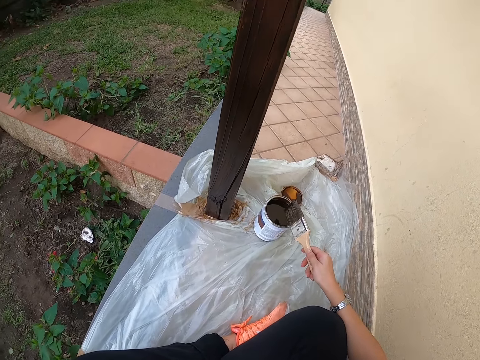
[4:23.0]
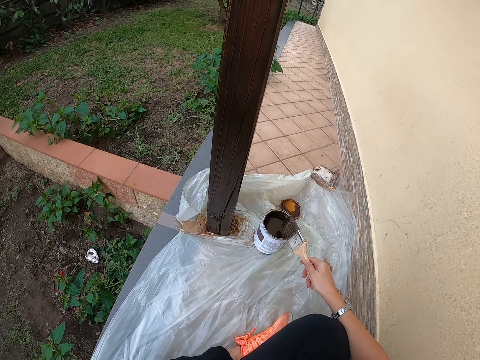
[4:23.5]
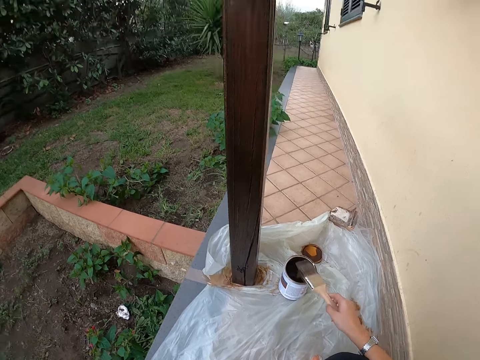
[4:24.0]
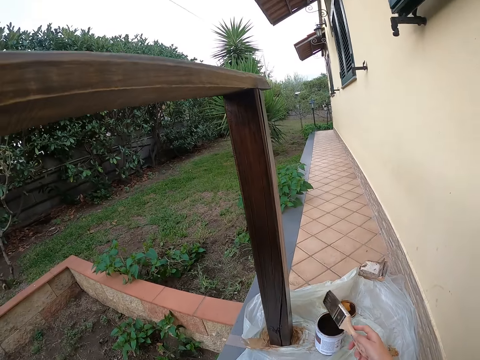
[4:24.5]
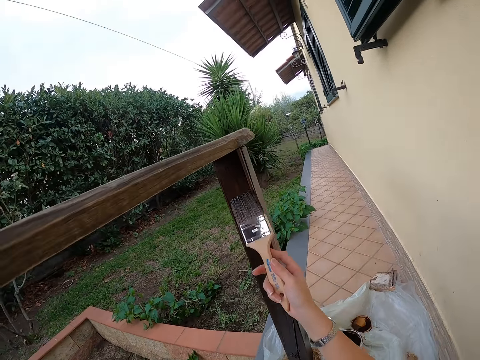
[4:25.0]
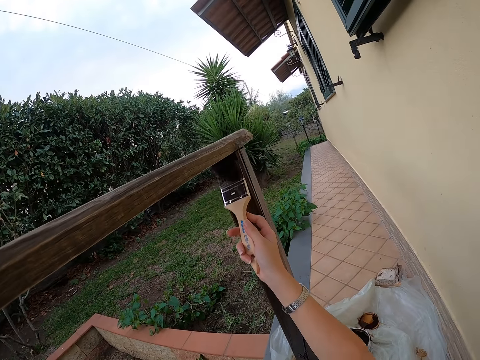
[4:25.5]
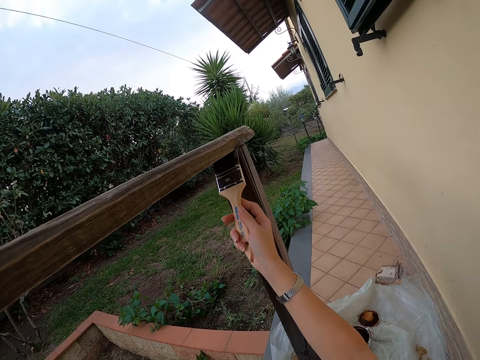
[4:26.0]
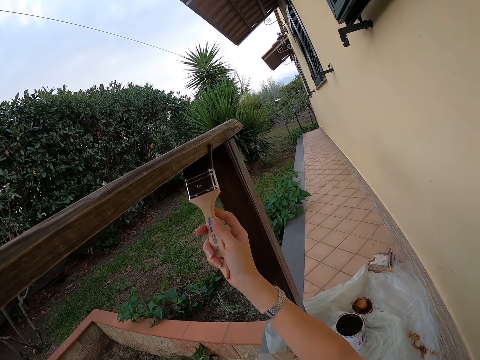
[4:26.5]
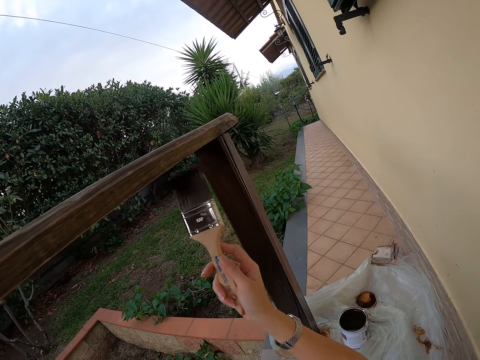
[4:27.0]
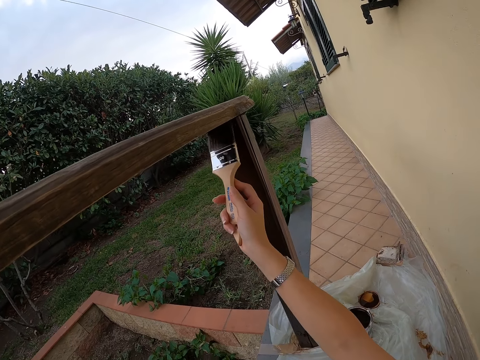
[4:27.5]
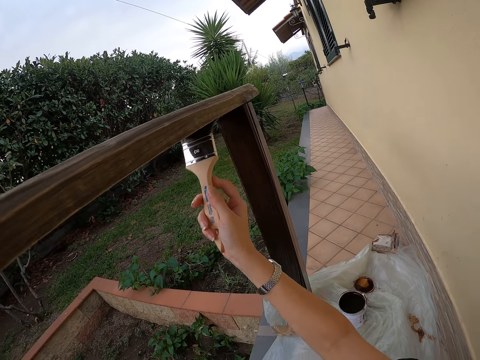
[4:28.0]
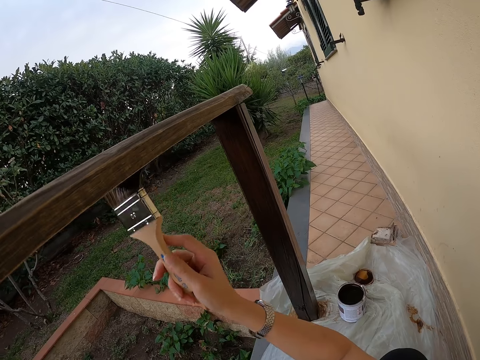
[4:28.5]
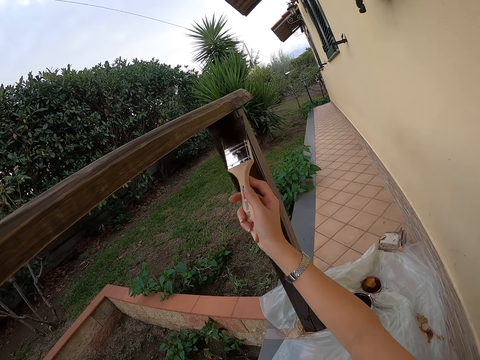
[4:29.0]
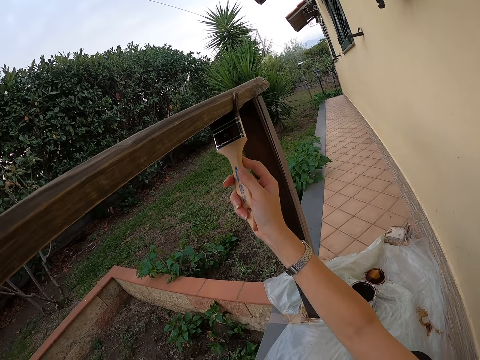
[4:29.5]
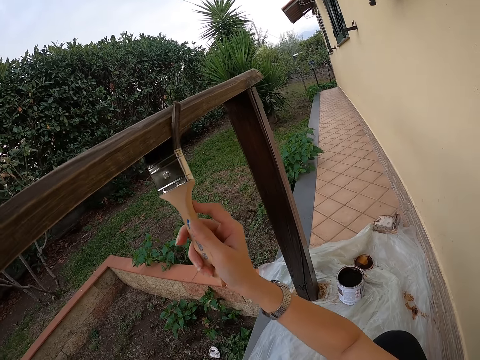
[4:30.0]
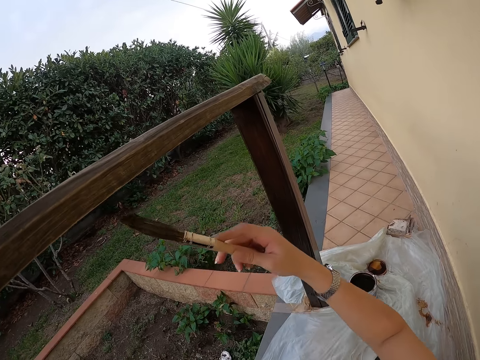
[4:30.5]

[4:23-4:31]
The camera wearer pulls the brush off the paint container. They paint the wood rod with the brush.

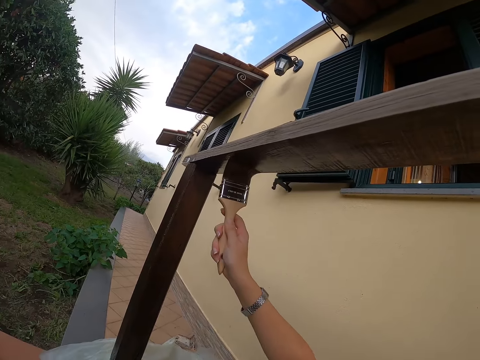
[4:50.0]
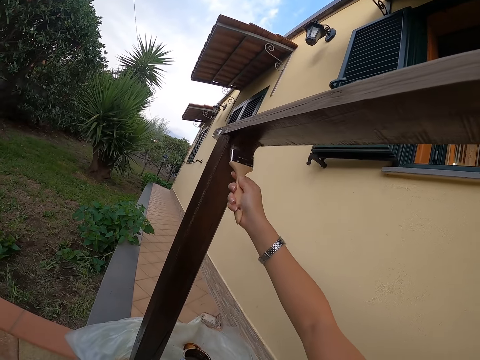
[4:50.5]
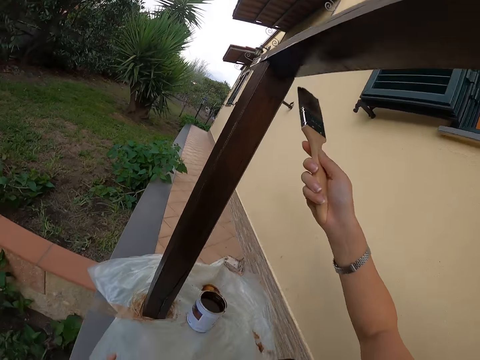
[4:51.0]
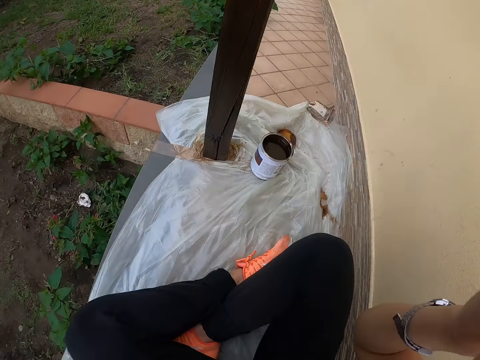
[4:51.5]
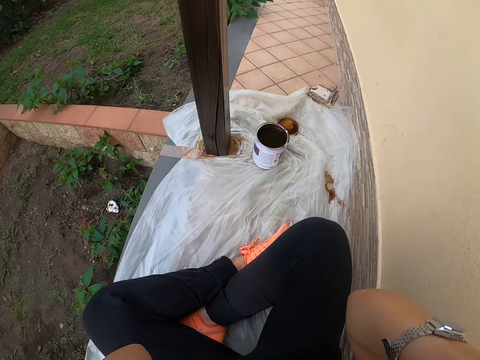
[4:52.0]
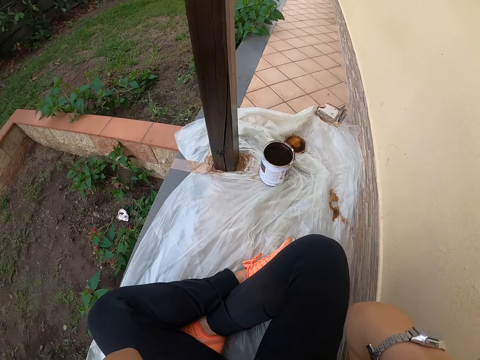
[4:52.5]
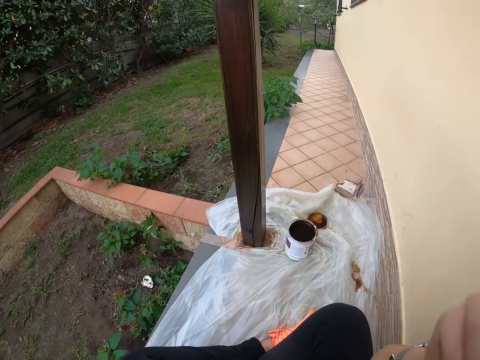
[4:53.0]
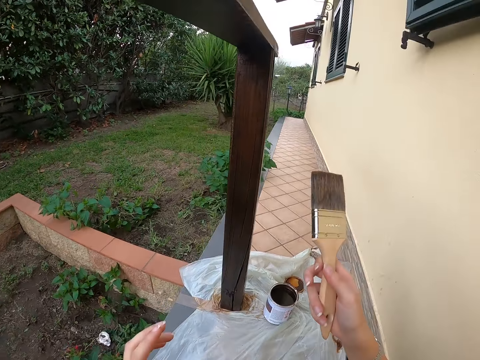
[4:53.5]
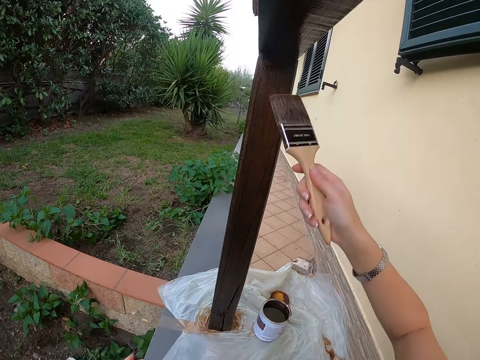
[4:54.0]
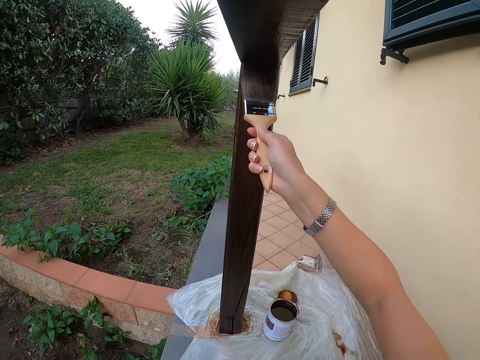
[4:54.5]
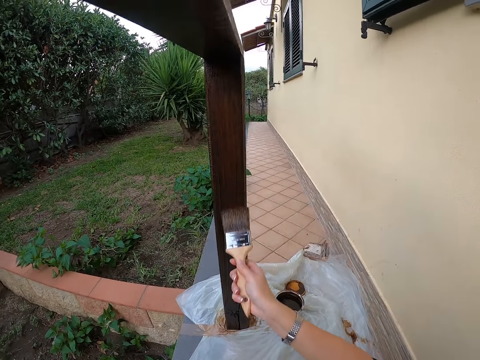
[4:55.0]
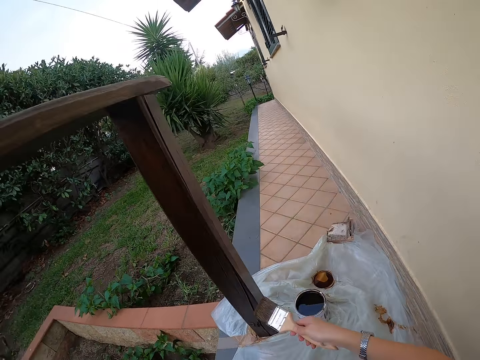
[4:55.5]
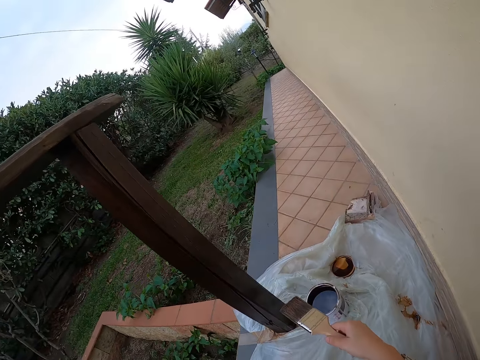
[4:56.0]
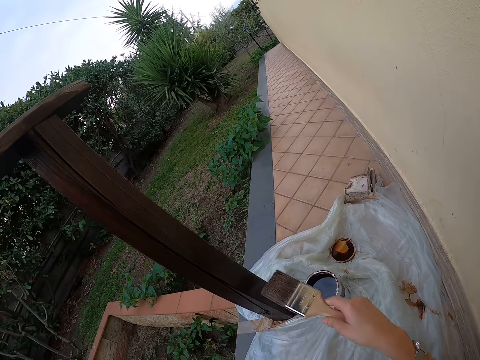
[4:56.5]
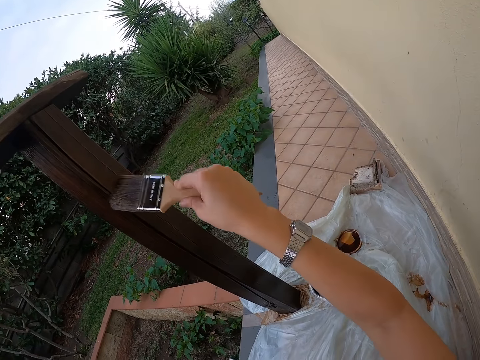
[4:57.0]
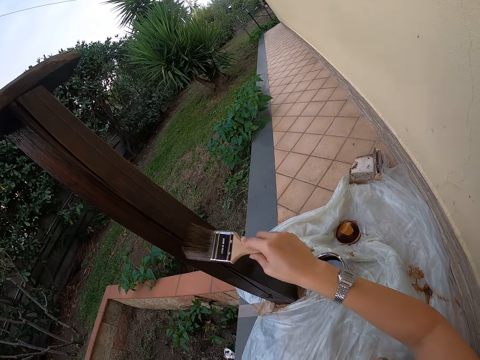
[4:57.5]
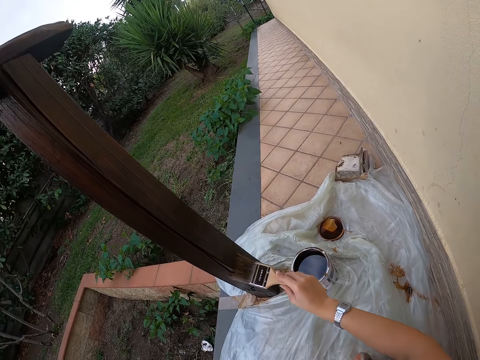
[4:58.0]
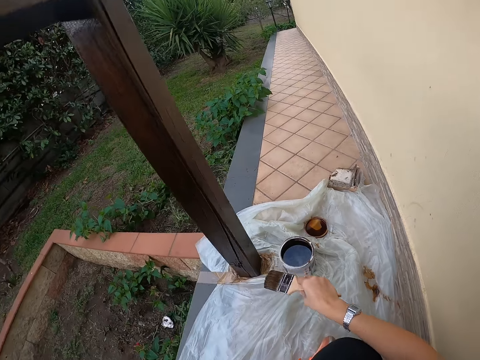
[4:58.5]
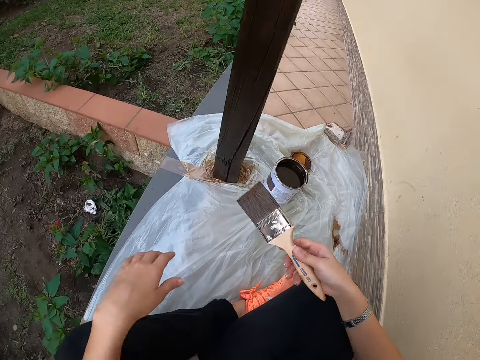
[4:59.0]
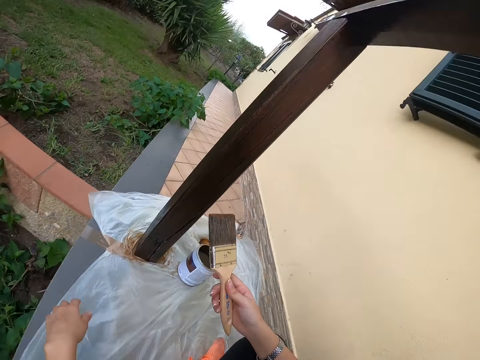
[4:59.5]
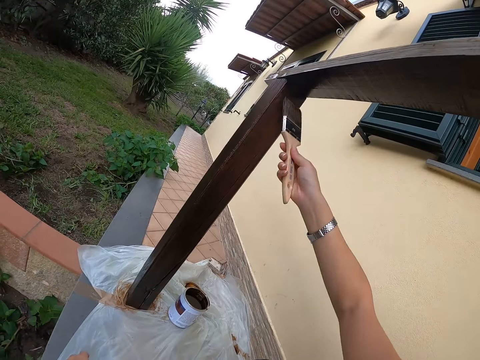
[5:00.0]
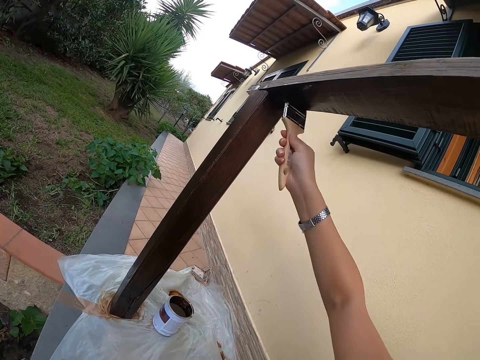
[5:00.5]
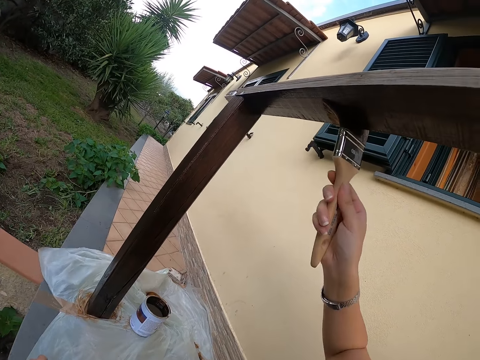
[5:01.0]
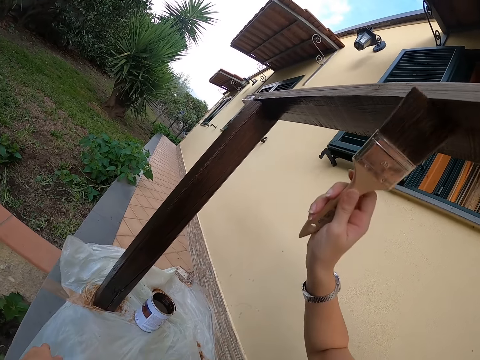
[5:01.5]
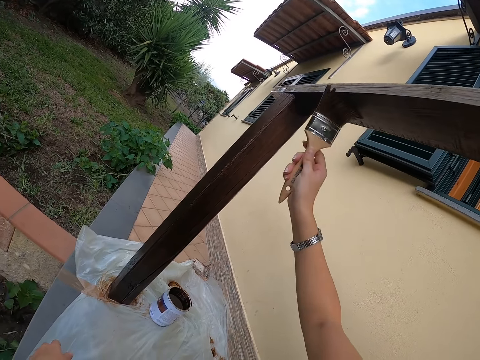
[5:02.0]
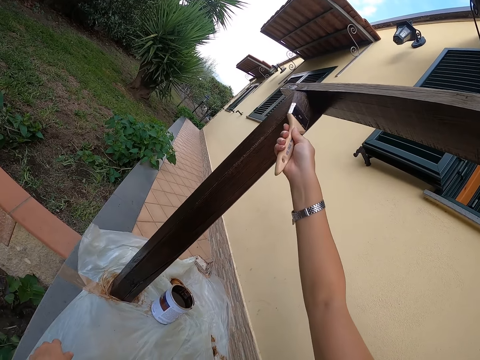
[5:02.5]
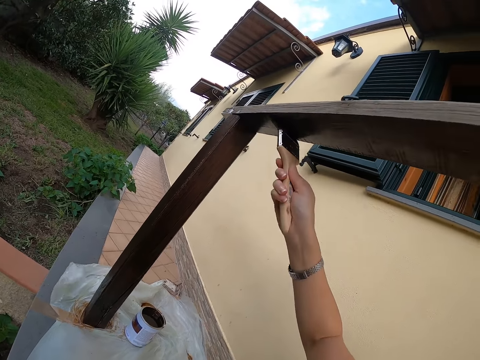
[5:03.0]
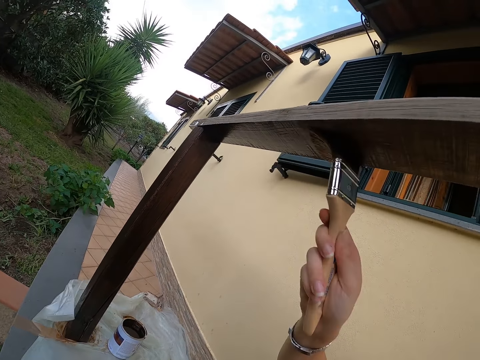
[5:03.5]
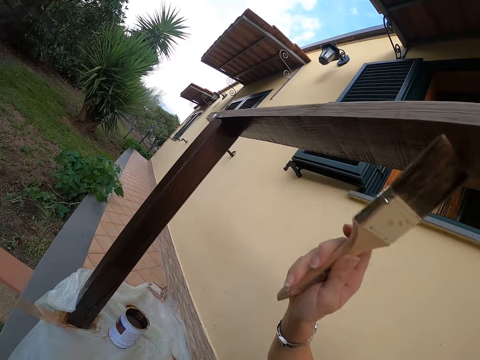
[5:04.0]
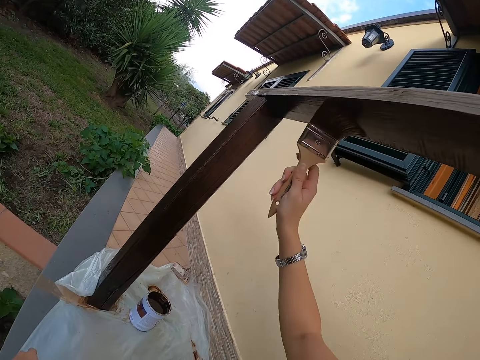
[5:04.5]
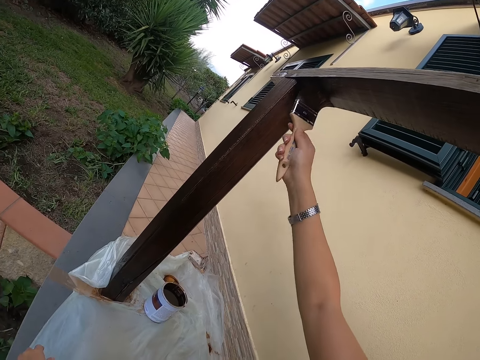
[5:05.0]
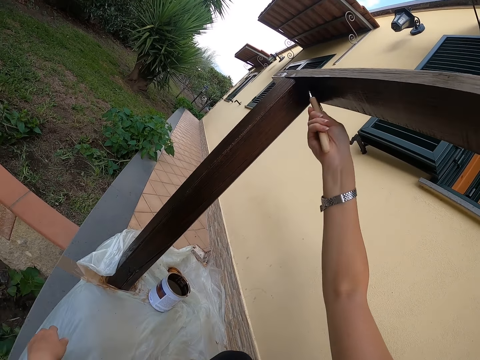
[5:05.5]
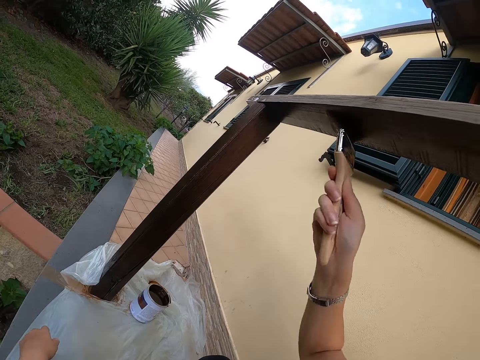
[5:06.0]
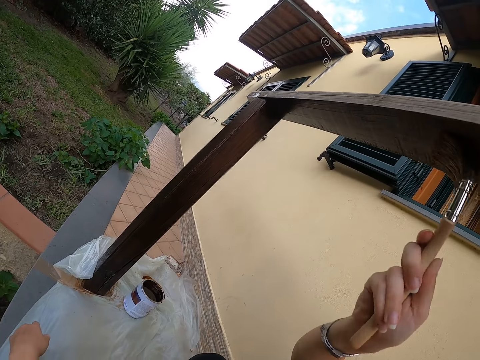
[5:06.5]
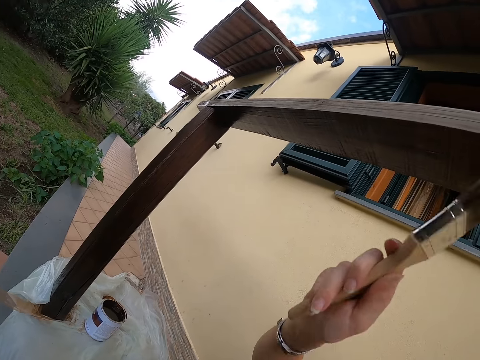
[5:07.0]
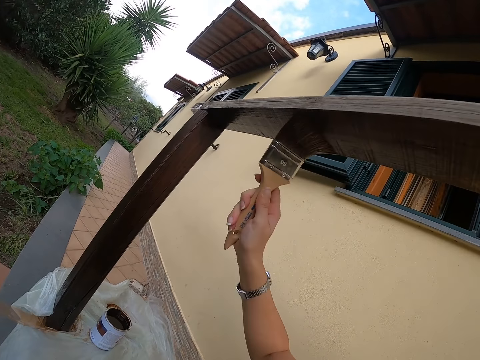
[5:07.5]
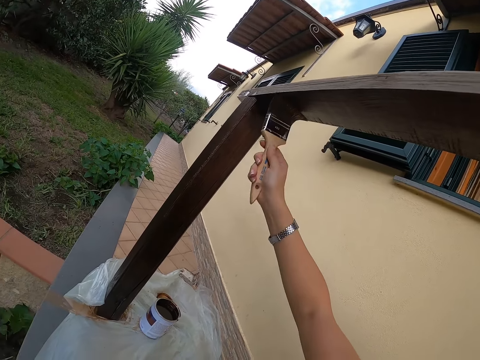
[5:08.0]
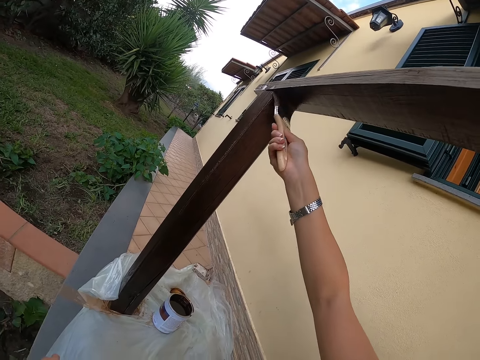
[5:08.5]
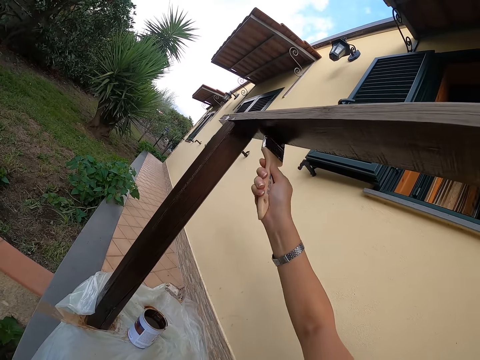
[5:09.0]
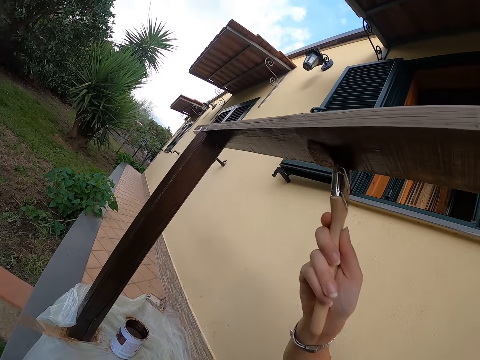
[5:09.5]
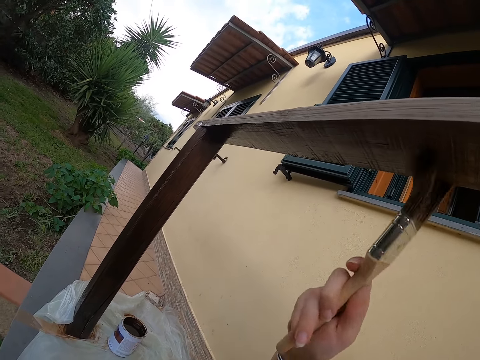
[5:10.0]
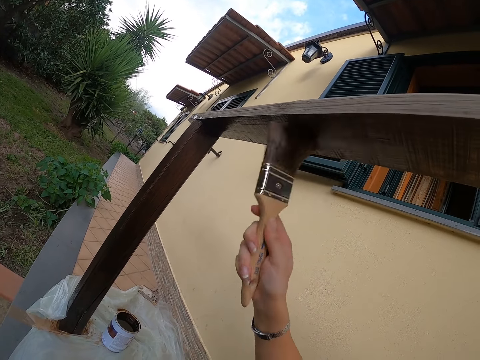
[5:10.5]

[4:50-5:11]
The camera wearer scratches her face with the right hand. She adjusts the camera on the head. She paints the wooden rail with the paintbrush. She stares at the brush. She paints on the wood with the paintbrush. She stares at the brush. She paints on the wood with the paintbrush.
